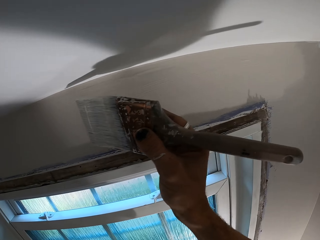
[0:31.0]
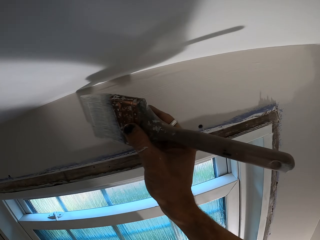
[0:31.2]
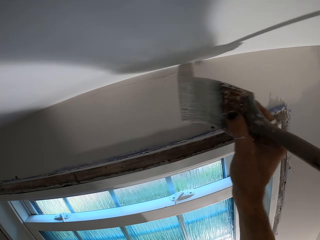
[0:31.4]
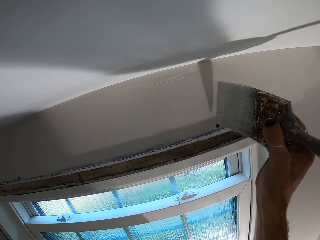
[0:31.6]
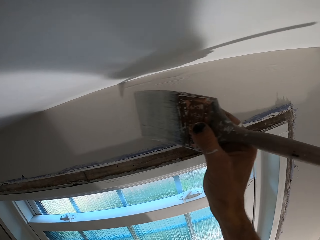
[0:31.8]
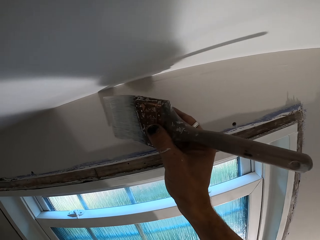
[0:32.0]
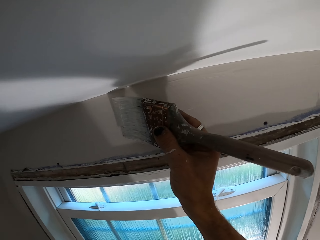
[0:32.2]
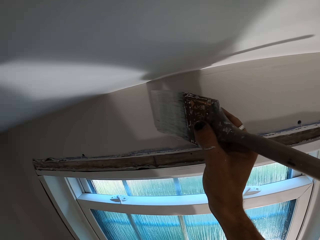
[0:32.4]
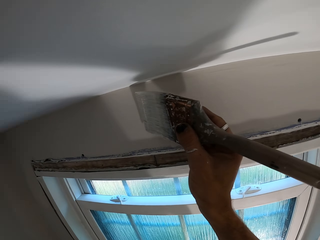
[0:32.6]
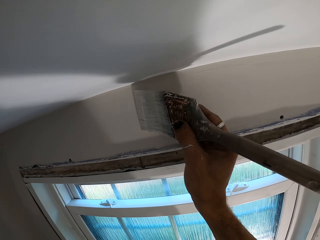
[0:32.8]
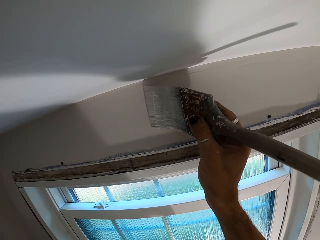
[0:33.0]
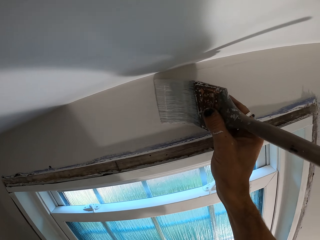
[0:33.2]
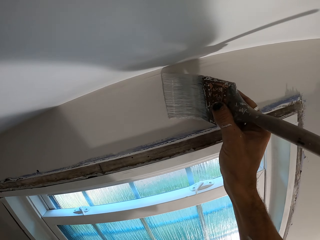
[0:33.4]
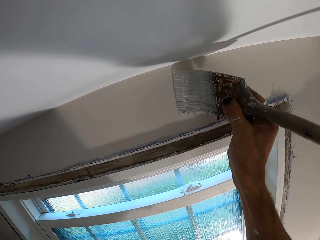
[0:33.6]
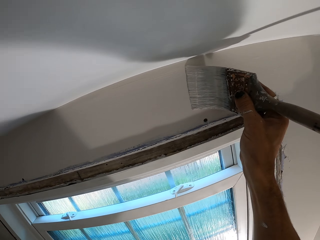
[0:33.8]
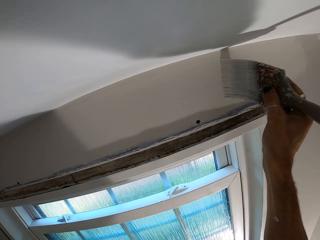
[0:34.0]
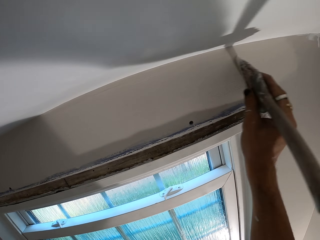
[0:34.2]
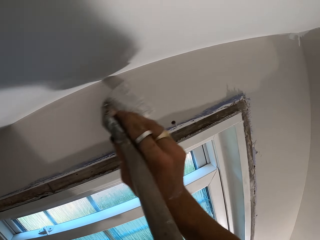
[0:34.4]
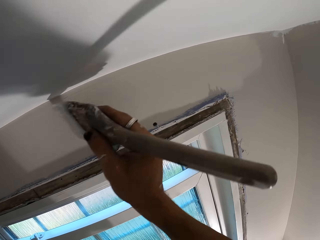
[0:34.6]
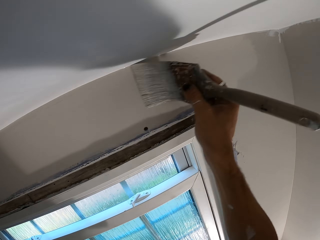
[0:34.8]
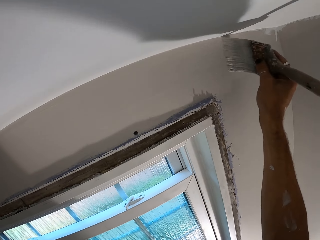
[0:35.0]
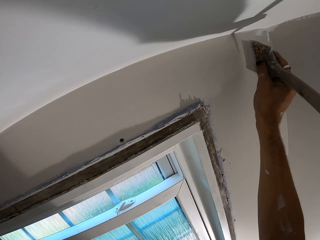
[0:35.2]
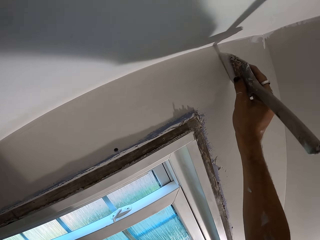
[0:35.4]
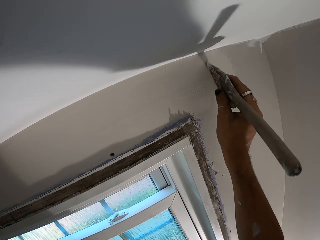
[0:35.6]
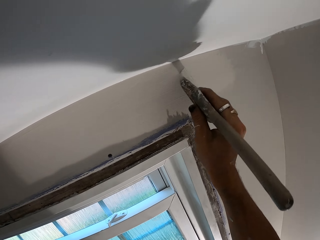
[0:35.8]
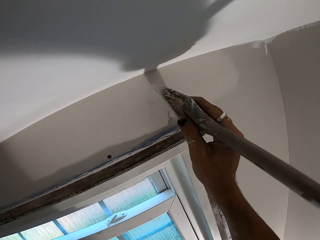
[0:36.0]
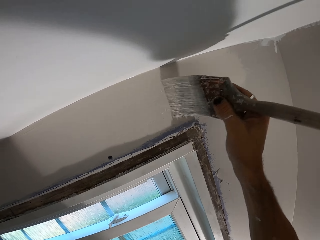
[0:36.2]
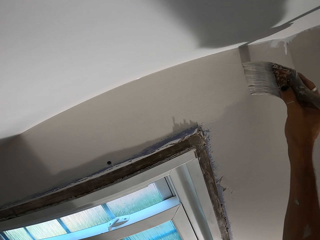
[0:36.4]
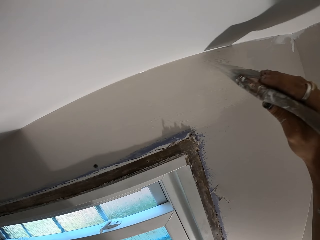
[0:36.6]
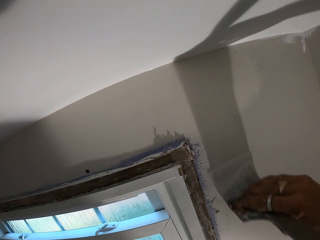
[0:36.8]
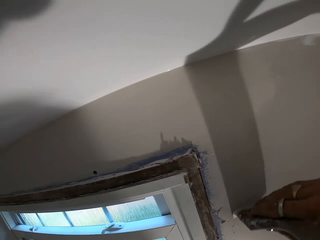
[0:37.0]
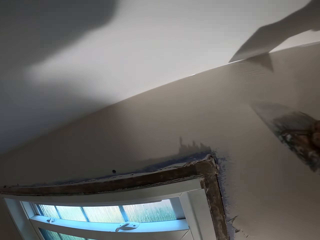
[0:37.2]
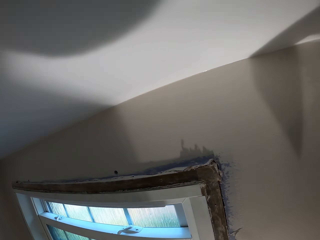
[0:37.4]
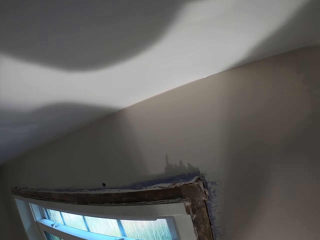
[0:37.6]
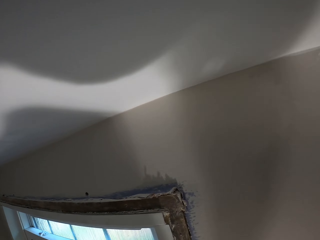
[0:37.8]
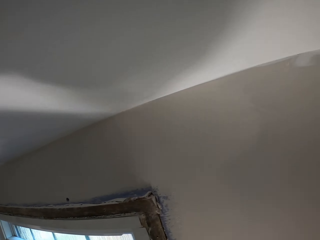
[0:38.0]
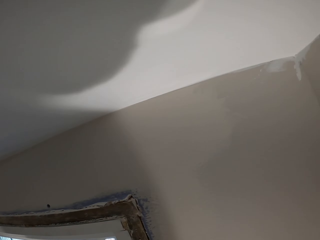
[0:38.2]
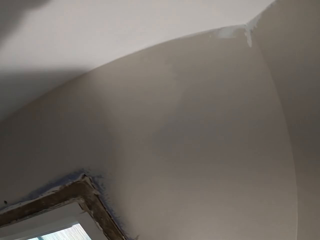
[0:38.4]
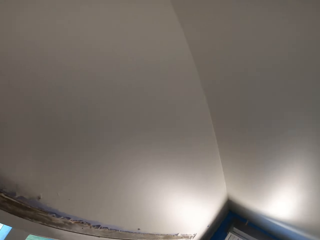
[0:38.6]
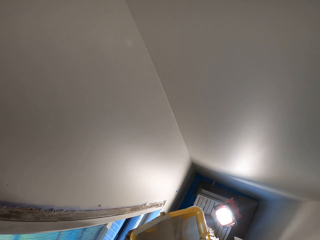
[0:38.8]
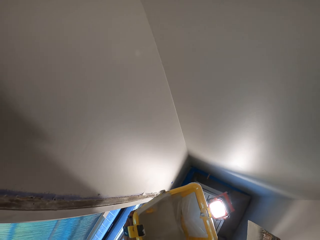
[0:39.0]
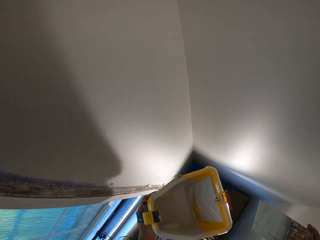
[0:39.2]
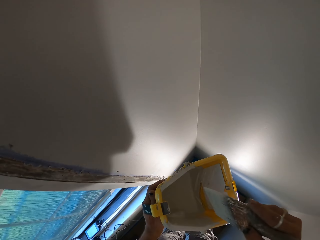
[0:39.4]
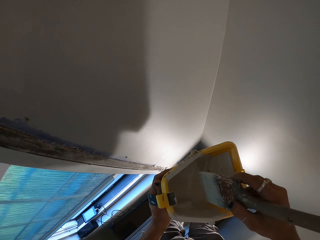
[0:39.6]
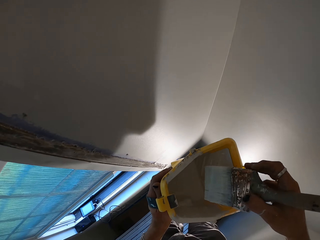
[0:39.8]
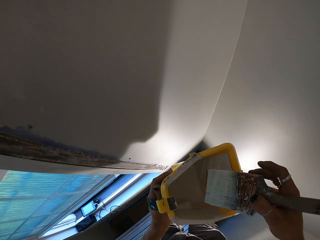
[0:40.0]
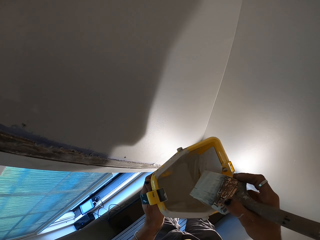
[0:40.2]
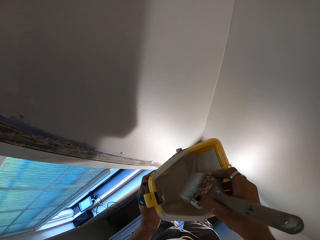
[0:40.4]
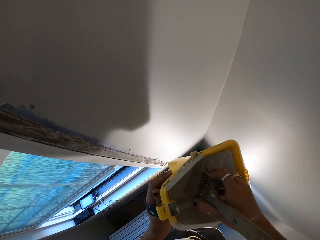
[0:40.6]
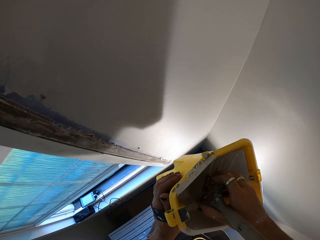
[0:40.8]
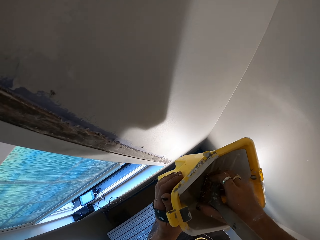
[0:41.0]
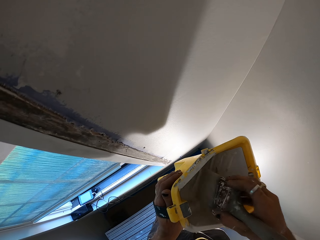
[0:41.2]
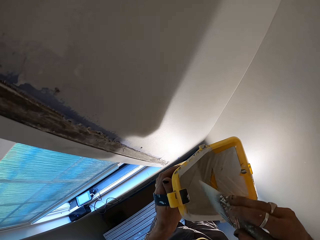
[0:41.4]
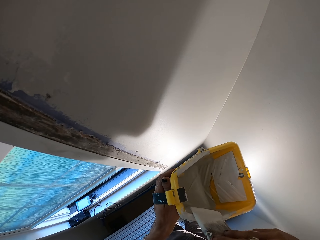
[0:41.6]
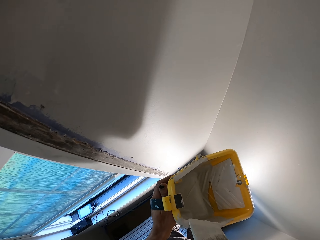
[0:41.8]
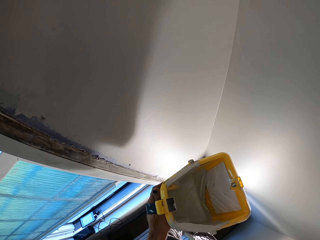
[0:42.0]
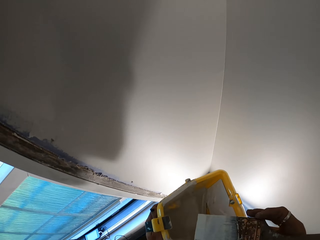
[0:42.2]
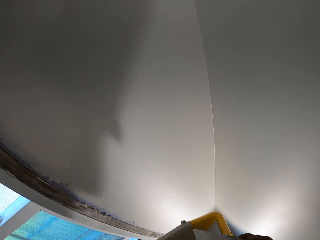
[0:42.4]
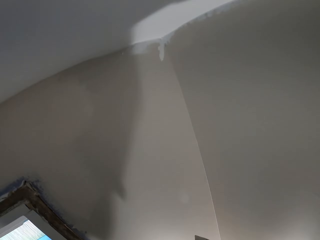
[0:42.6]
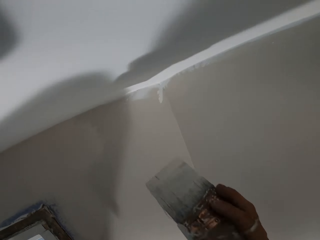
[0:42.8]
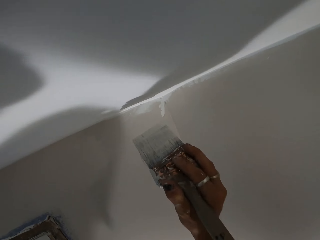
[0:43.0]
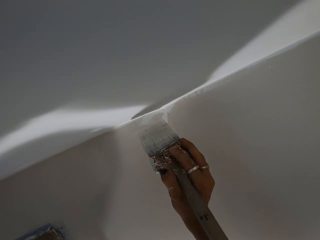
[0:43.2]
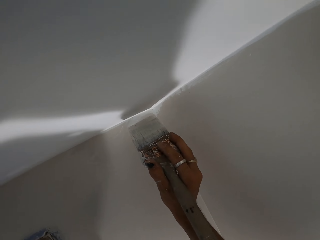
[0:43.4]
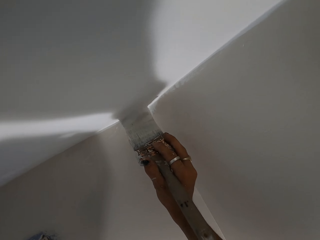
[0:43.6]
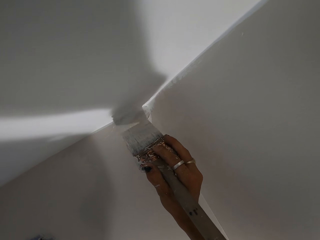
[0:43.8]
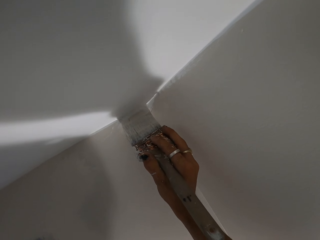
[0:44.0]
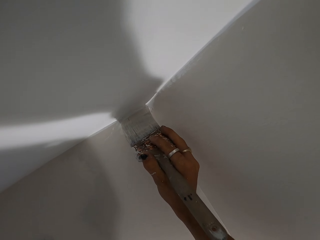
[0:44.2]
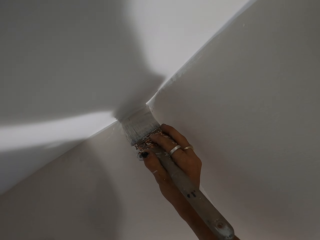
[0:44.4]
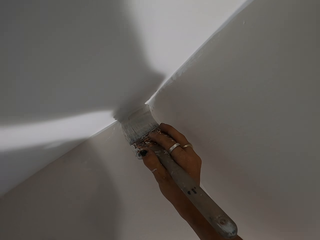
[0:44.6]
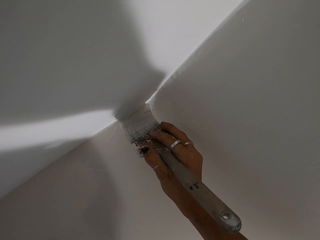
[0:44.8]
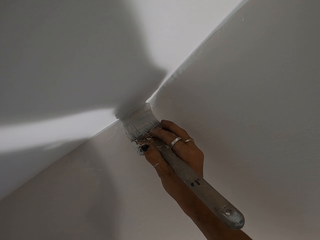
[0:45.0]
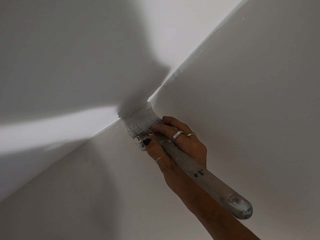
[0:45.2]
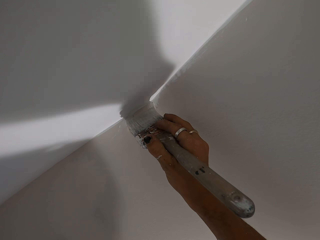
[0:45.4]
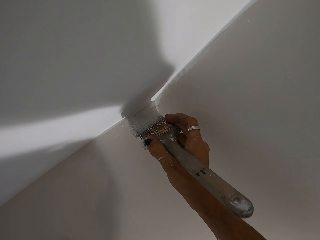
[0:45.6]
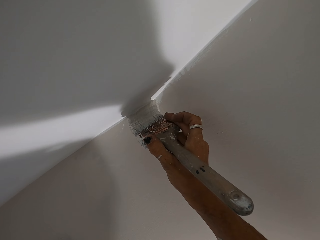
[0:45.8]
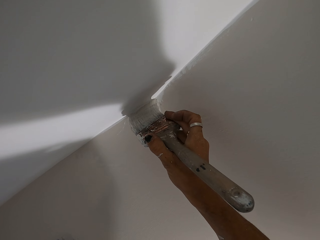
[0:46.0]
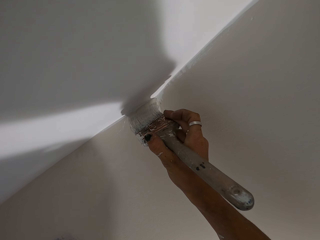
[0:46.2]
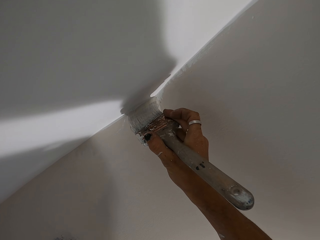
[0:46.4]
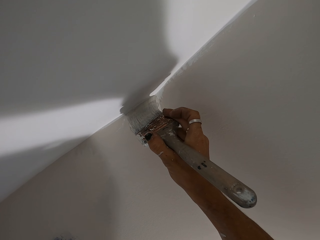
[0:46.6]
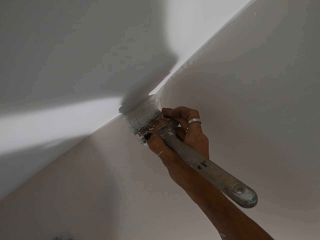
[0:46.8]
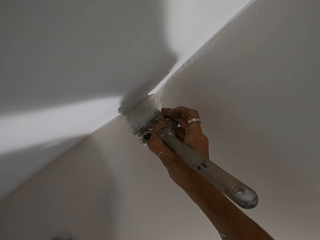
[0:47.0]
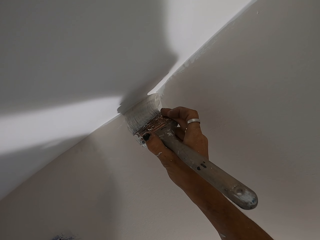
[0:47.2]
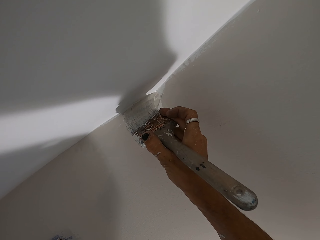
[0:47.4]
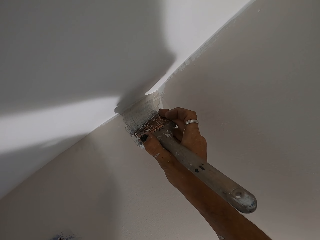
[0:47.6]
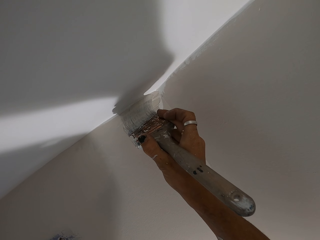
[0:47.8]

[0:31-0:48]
The camera wearer dips the paint brush in the paint can. They rub the paint brush on the container. They paint the wall with the paint brush.

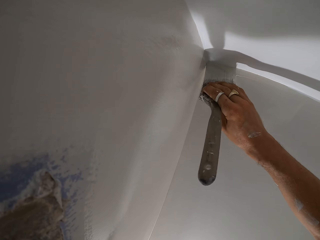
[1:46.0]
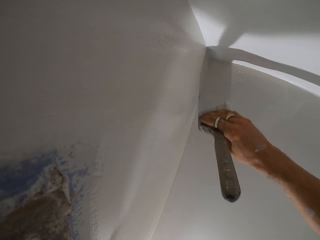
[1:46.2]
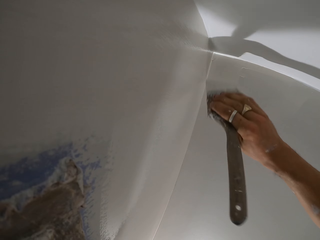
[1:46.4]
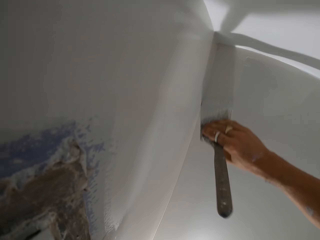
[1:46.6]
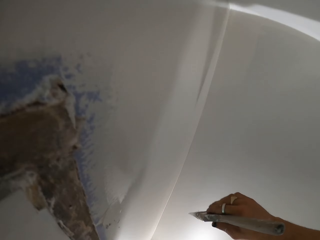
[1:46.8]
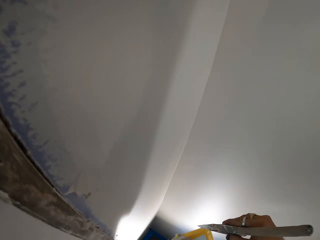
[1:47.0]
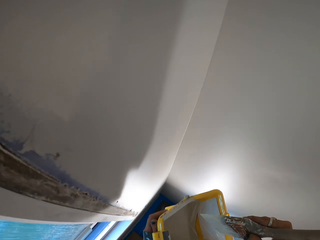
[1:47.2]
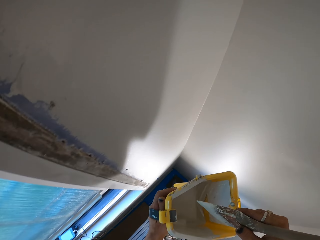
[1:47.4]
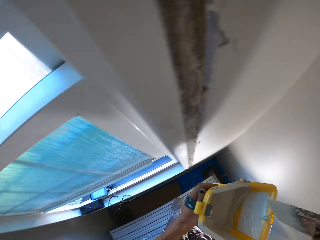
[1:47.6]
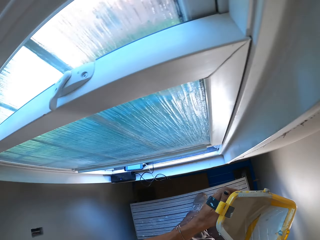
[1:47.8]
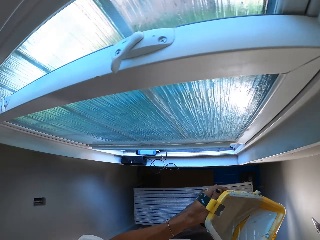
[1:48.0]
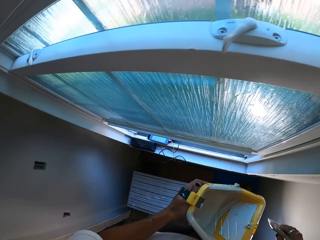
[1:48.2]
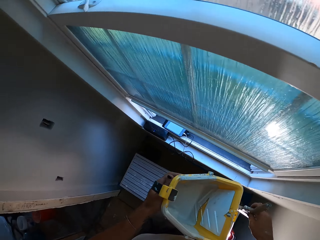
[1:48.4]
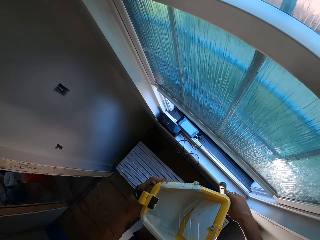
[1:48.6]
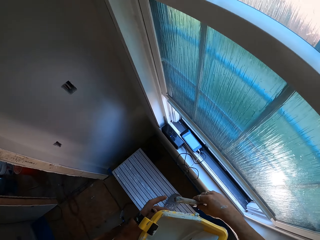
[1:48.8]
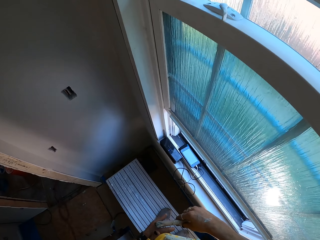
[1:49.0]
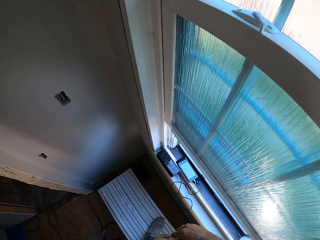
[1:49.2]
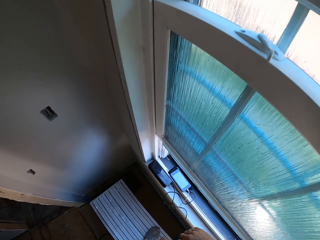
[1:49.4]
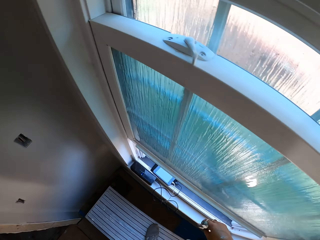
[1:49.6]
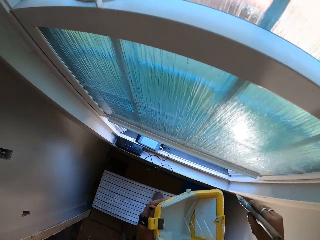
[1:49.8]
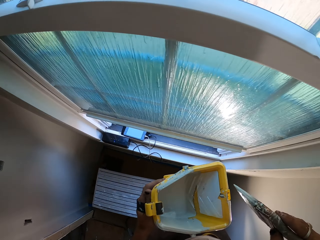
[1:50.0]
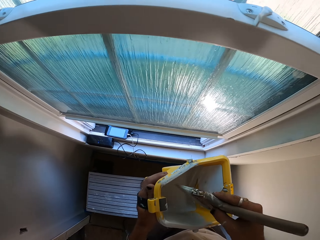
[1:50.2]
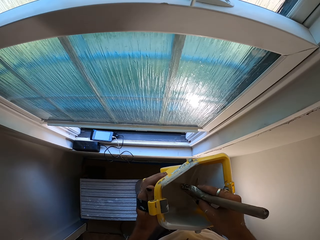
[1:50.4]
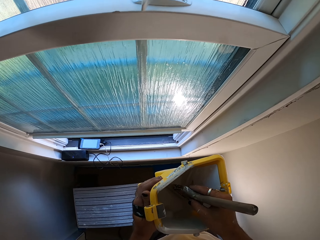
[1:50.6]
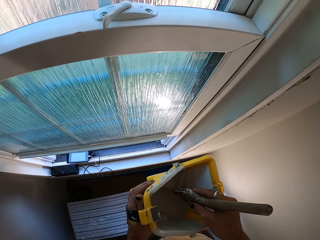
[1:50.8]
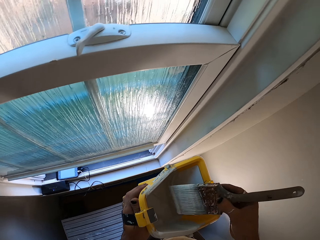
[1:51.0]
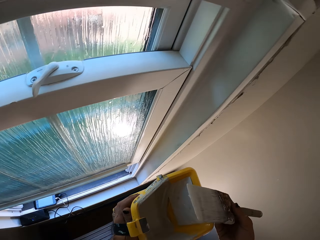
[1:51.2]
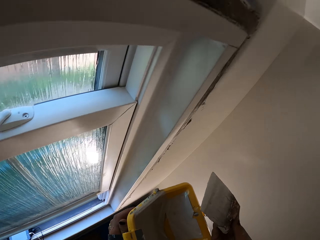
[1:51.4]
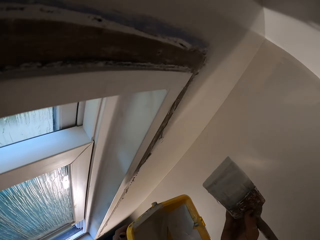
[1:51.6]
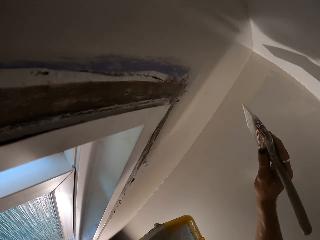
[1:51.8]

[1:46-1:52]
The camera wearer moves the hands. They move the hand. They dip the paint brush in the paint can. They paint with the paint brush.
